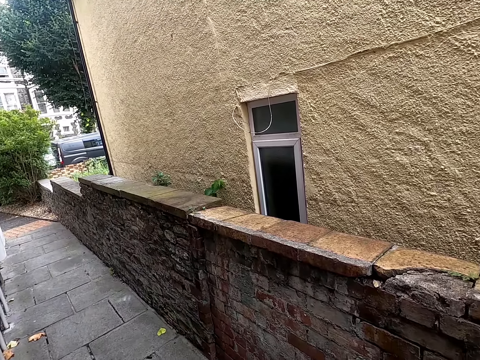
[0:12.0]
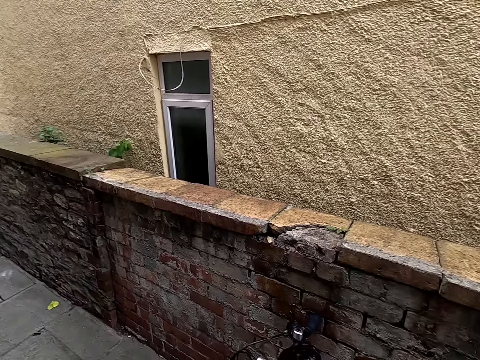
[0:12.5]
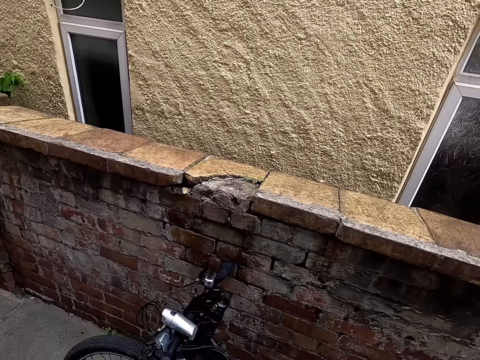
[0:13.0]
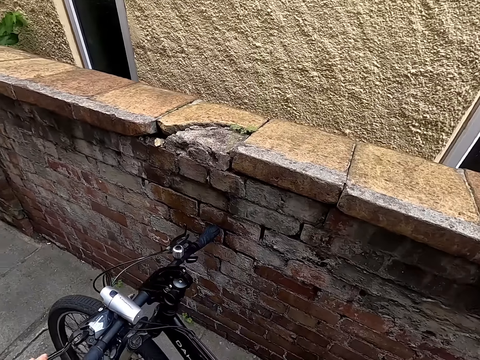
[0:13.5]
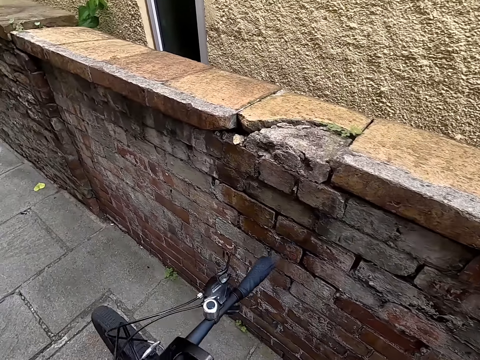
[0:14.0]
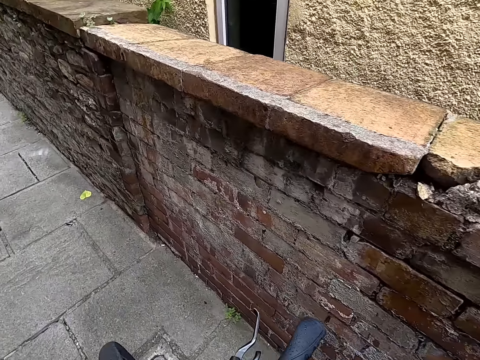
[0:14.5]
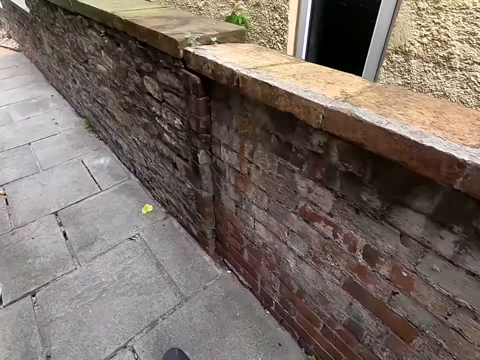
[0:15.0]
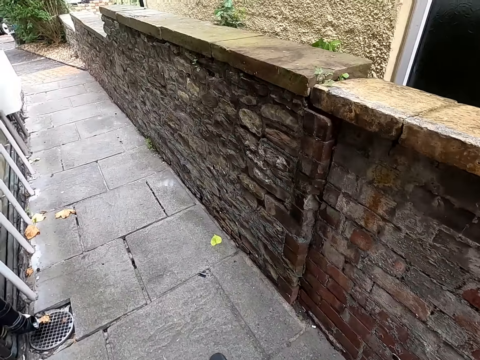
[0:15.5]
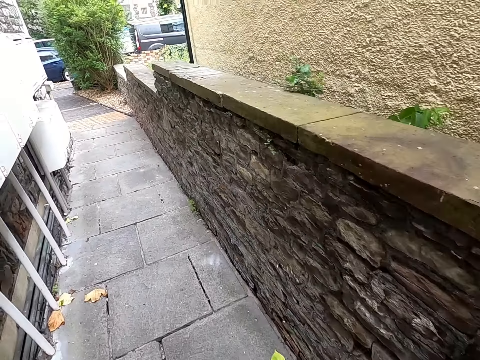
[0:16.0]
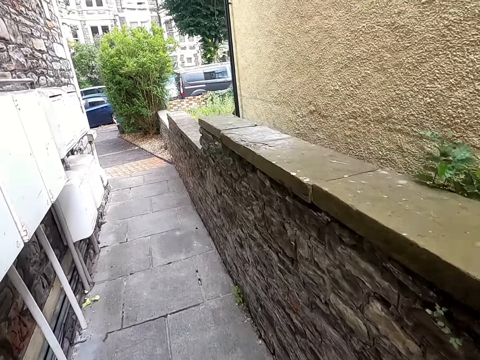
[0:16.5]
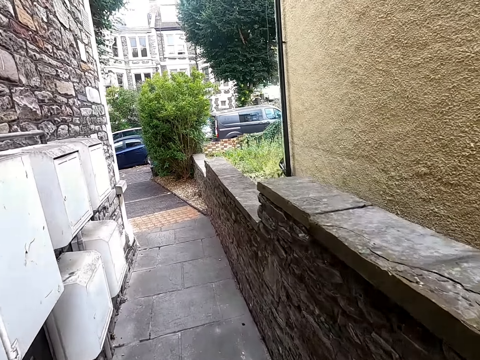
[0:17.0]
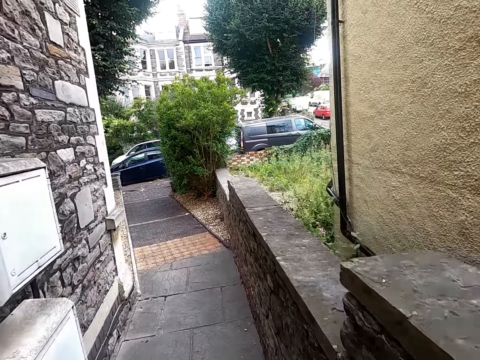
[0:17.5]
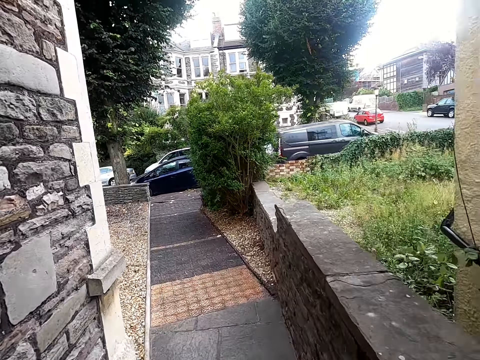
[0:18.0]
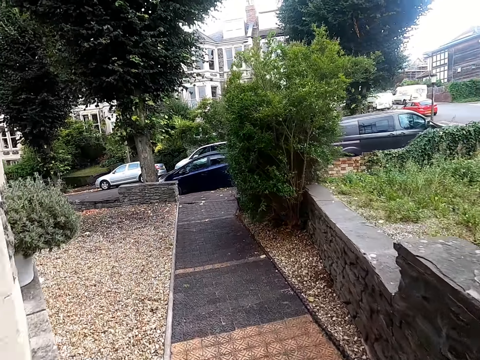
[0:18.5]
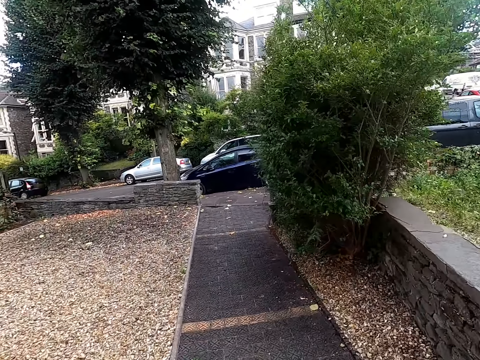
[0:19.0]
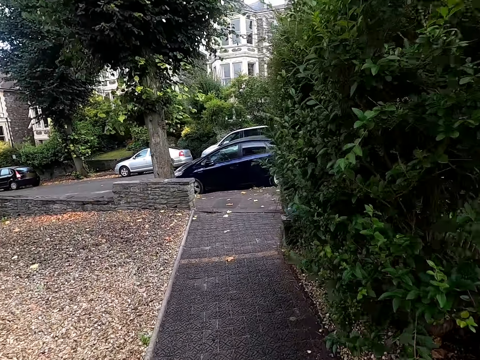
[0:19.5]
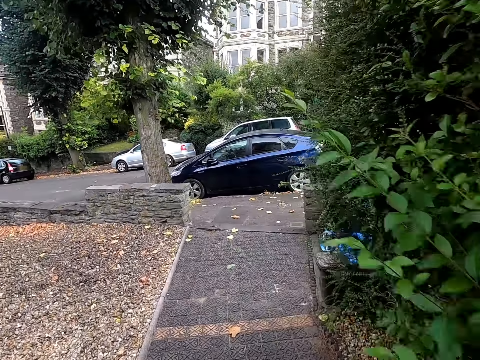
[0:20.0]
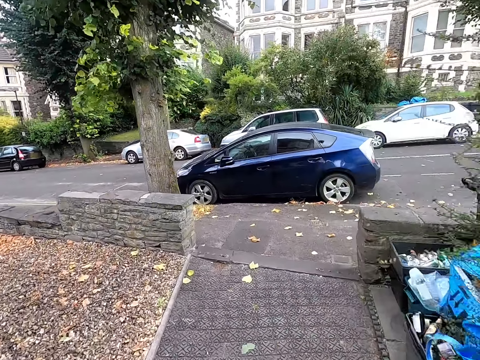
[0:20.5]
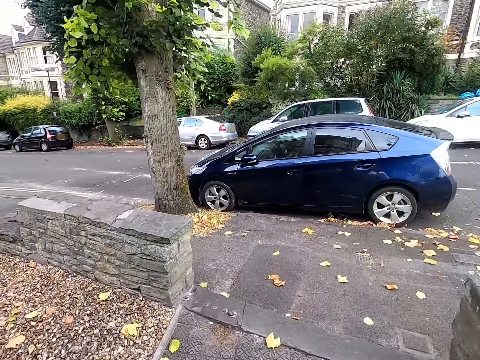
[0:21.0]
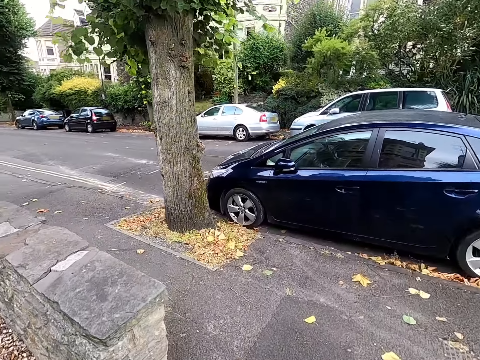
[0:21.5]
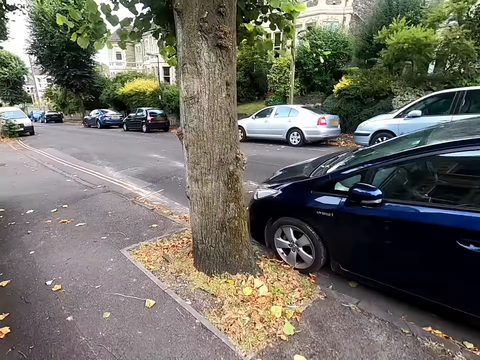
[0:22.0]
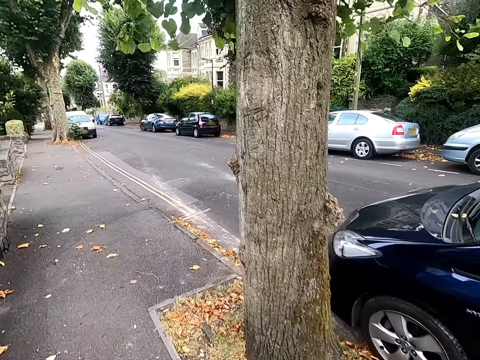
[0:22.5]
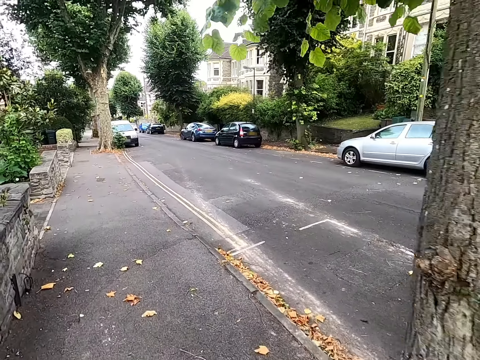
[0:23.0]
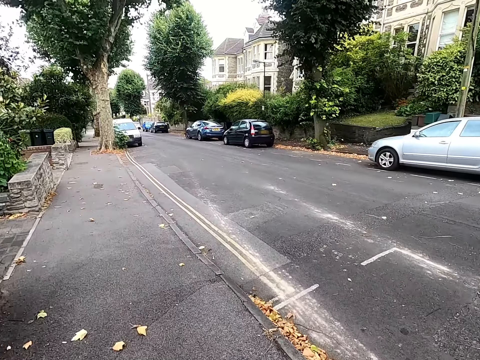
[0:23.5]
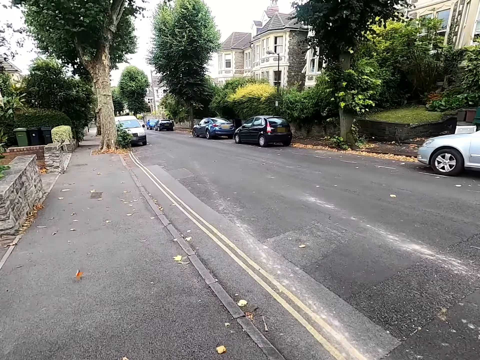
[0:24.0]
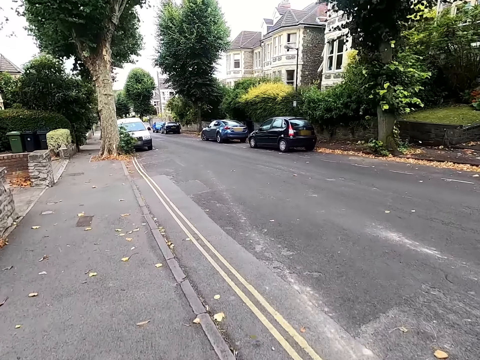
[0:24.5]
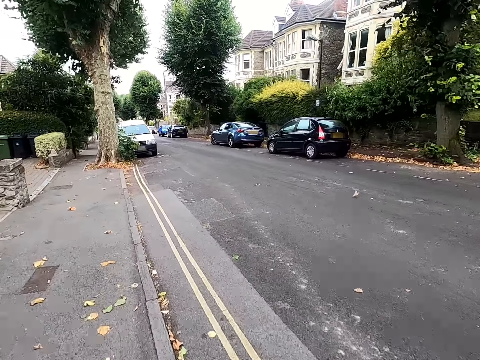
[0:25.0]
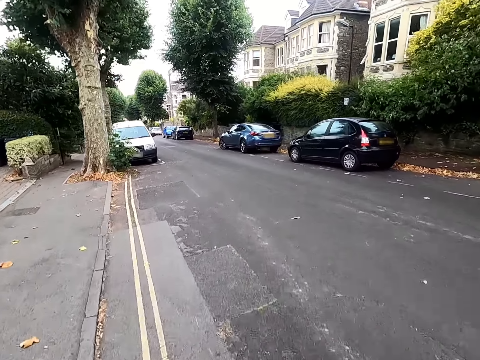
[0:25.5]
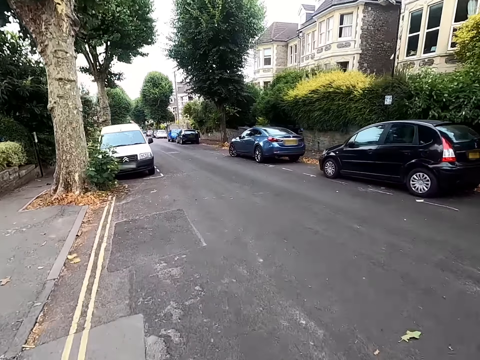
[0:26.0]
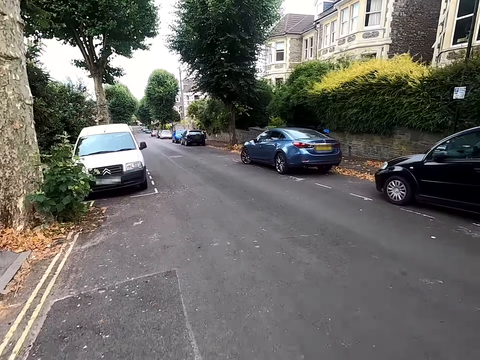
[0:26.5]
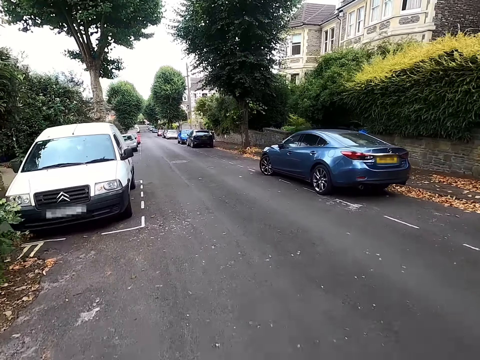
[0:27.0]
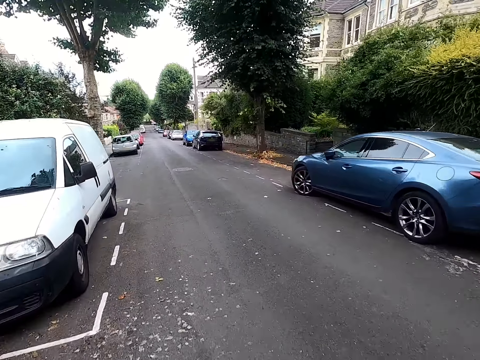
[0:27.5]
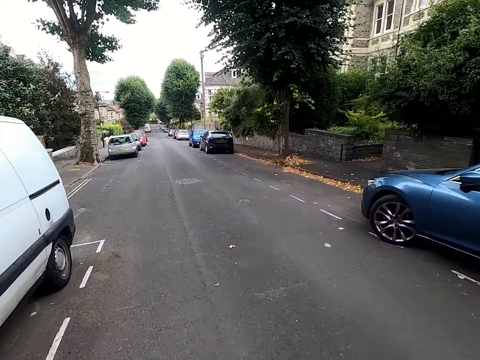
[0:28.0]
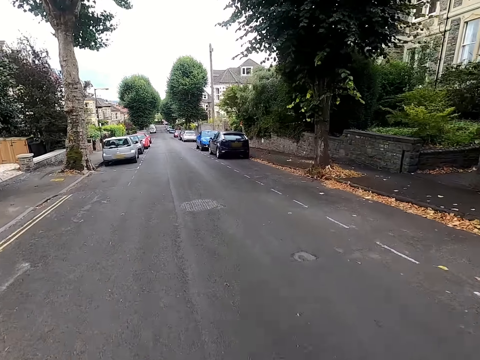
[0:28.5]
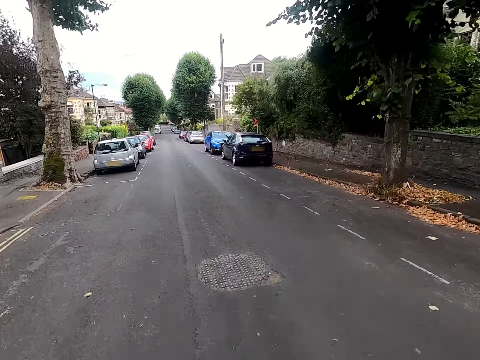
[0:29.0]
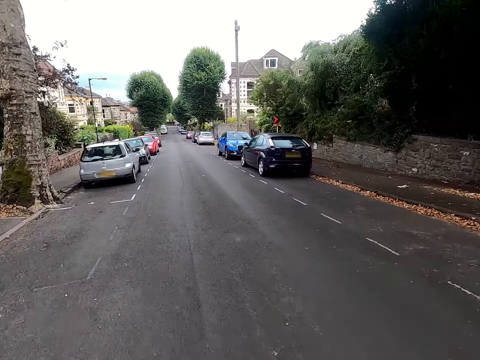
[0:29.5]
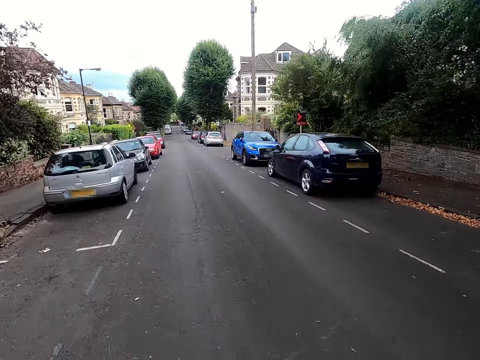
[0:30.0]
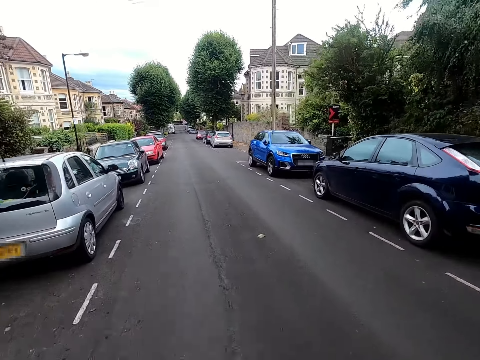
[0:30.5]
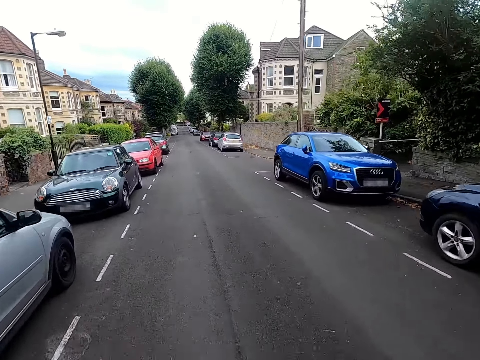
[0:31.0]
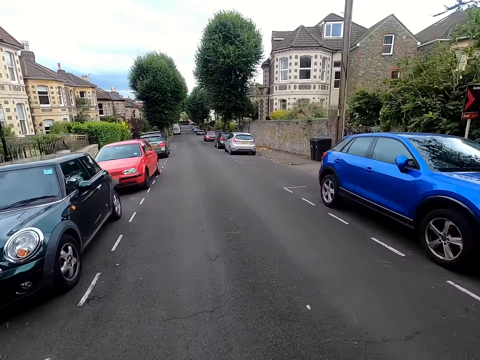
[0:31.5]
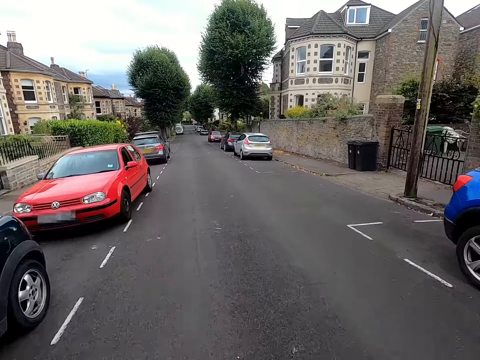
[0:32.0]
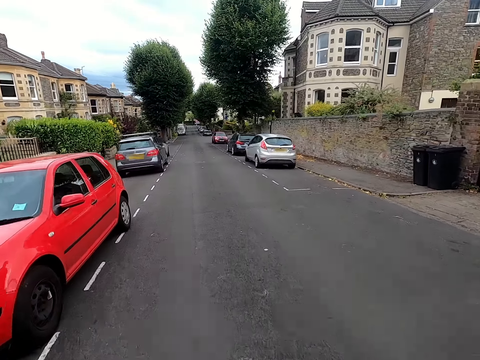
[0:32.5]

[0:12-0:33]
The camera wearer climbs on a bicycle. They pick up their bicycle. They cycle the bicycle on the pavement. They cycle the bicycle on the road.

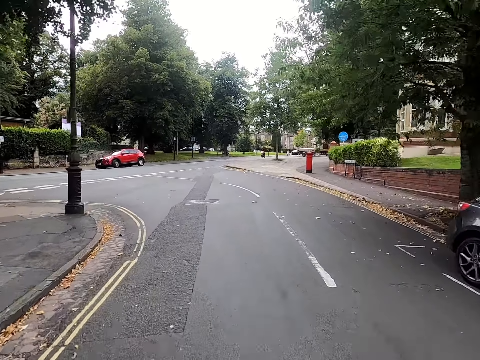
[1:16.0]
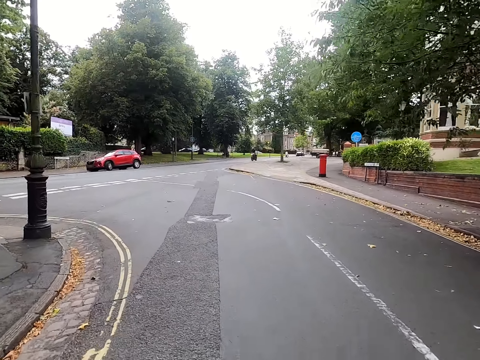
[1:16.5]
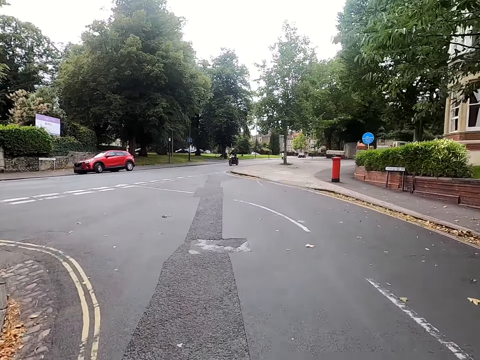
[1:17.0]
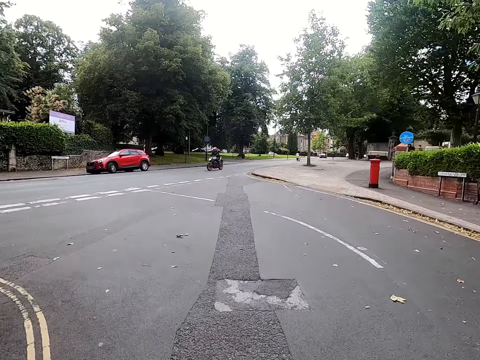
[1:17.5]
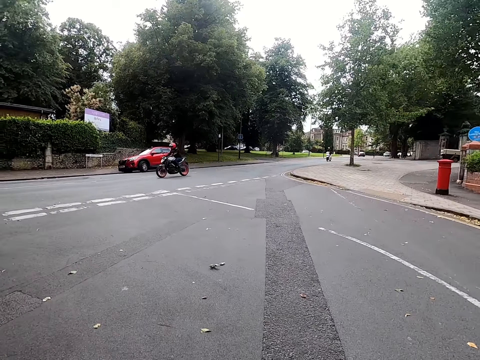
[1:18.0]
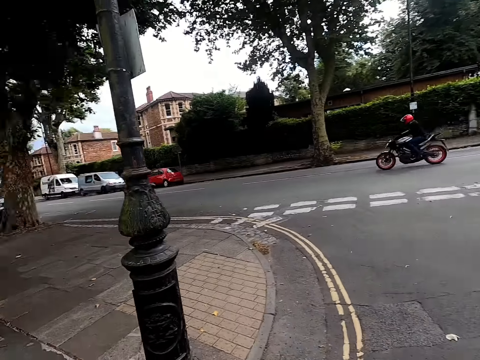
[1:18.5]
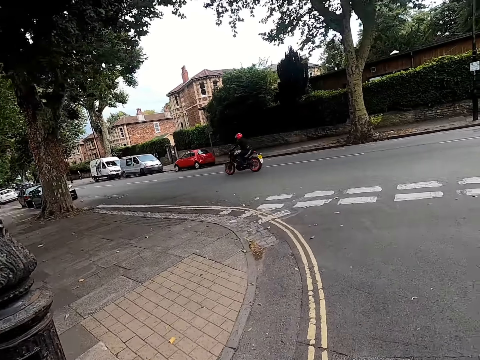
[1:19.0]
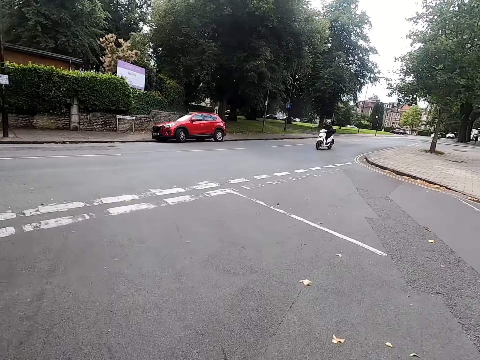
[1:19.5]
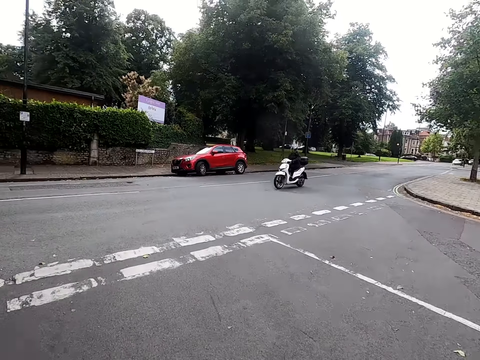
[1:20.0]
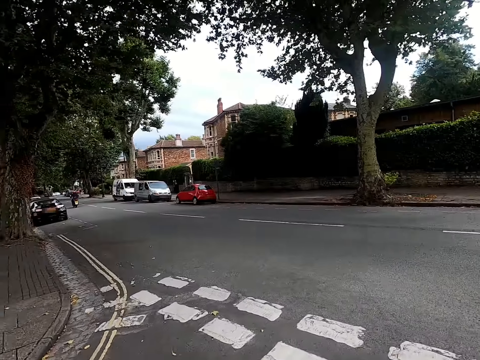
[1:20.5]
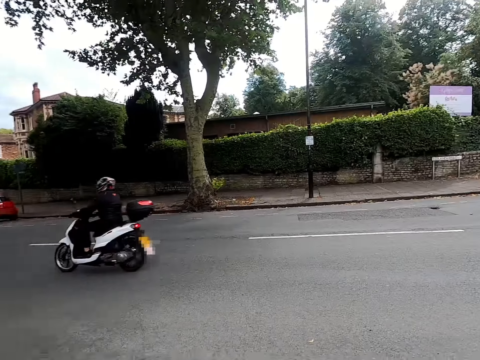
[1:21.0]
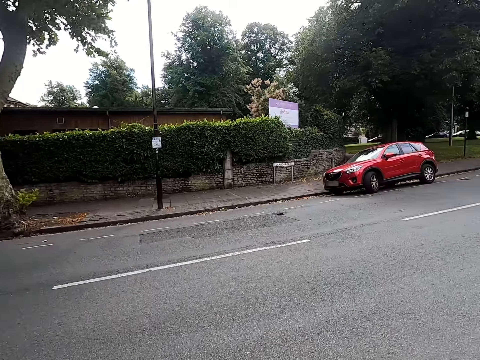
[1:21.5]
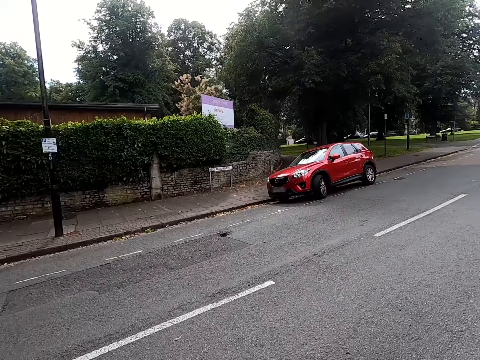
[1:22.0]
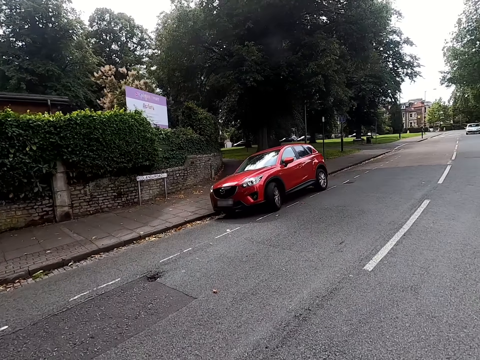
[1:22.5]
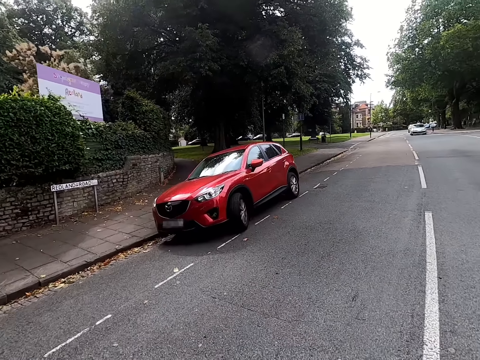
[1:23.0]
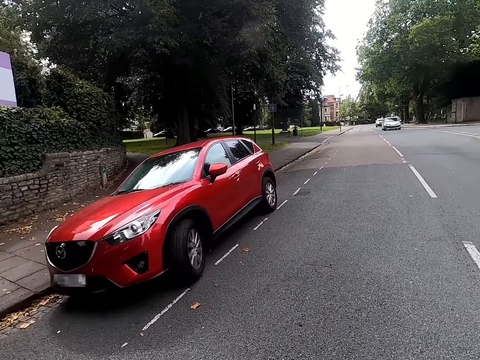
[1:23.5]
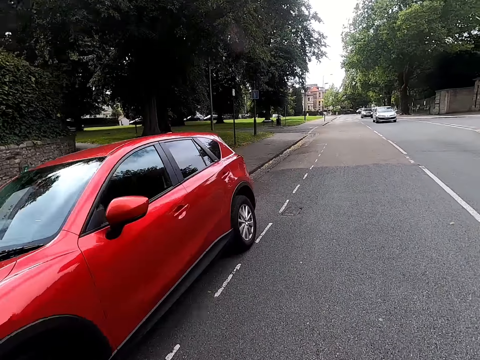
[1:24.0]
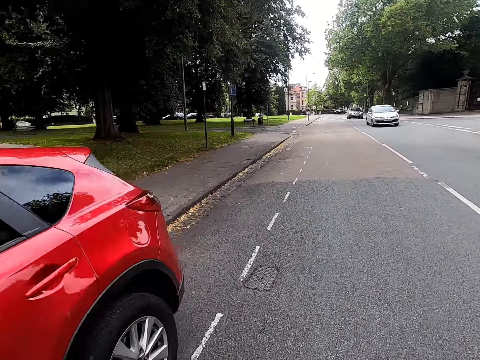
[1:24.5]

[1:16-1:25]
A man rides a motorbike on the road. The camera wearer looks around the road. Another man rides a motorbike on the road. The camera wearer rides a bicycle on the road.
